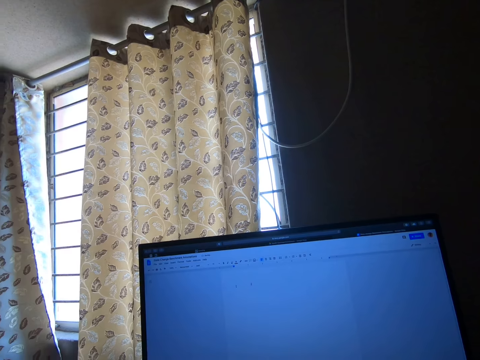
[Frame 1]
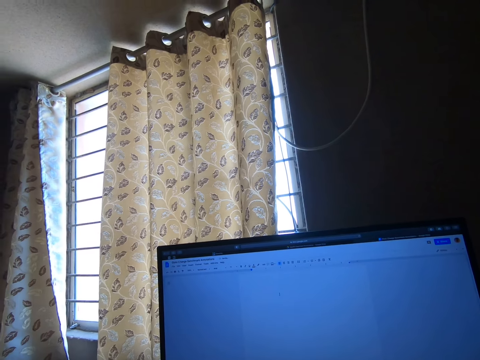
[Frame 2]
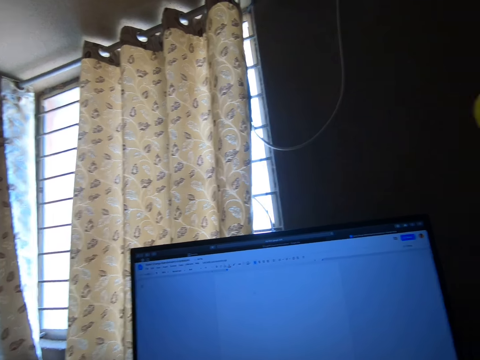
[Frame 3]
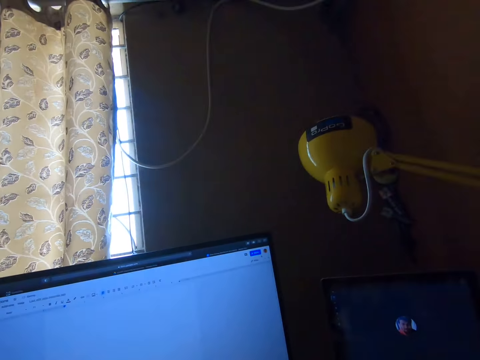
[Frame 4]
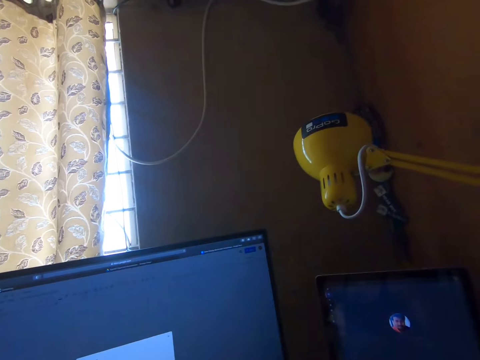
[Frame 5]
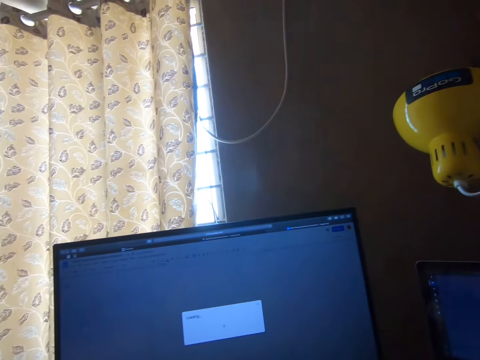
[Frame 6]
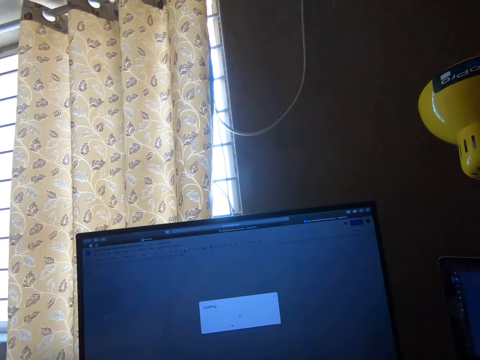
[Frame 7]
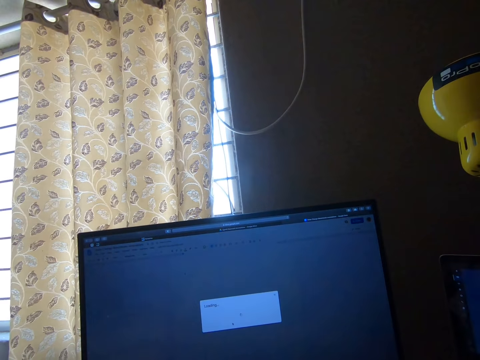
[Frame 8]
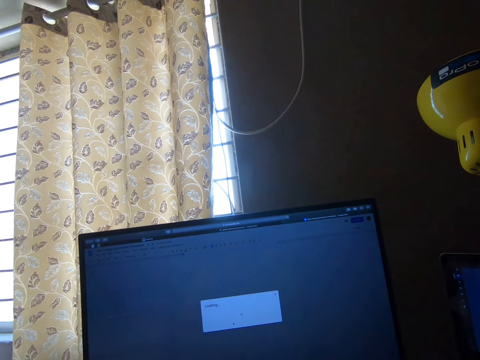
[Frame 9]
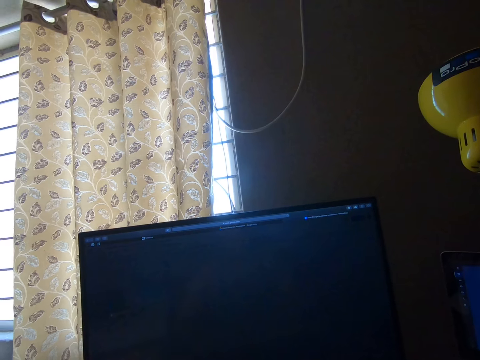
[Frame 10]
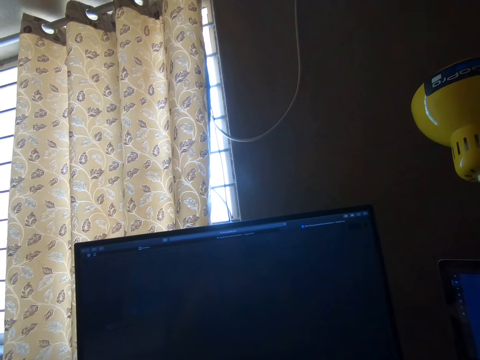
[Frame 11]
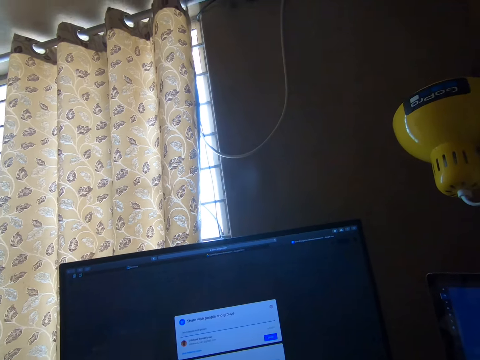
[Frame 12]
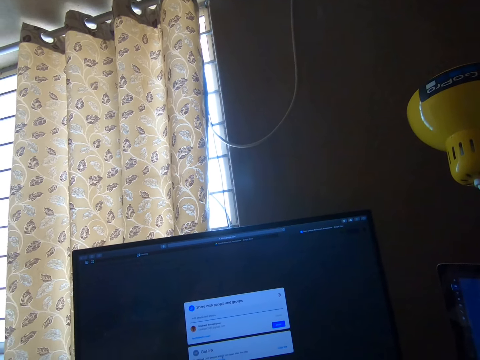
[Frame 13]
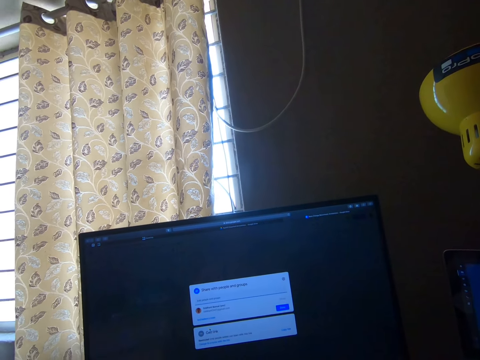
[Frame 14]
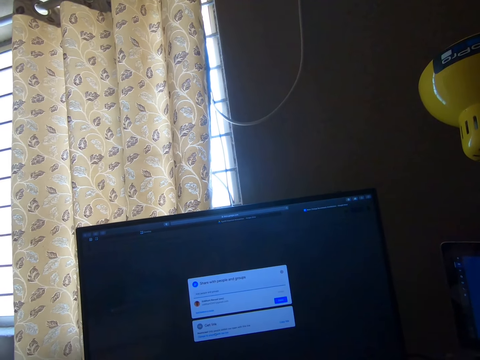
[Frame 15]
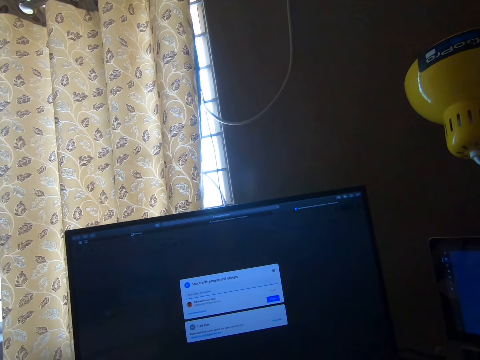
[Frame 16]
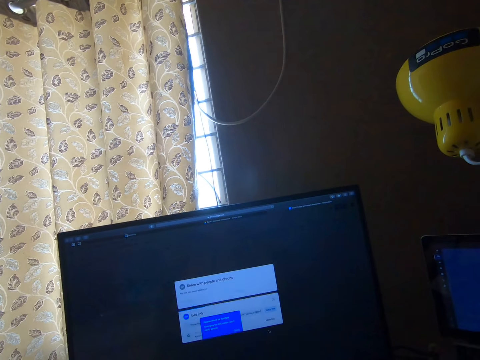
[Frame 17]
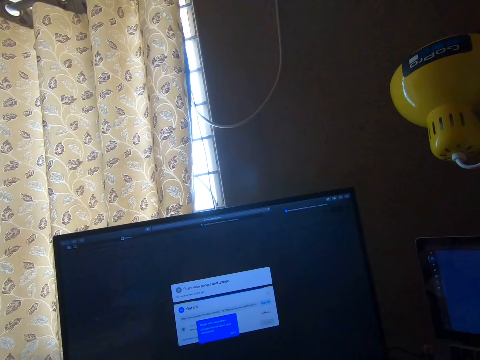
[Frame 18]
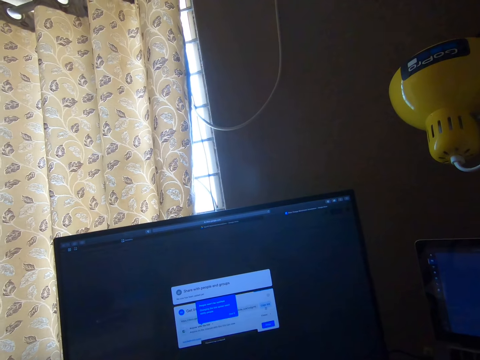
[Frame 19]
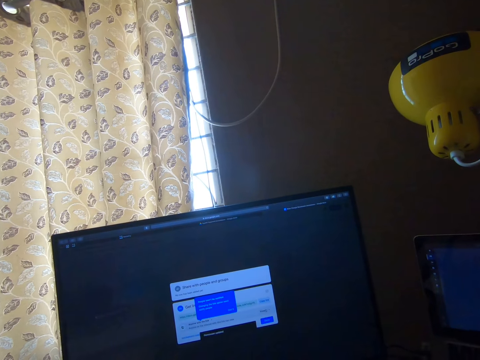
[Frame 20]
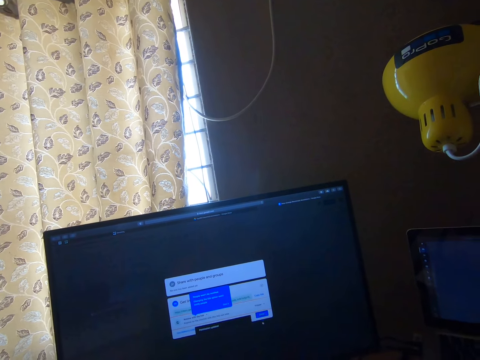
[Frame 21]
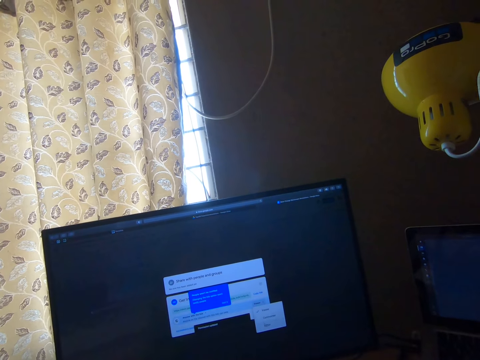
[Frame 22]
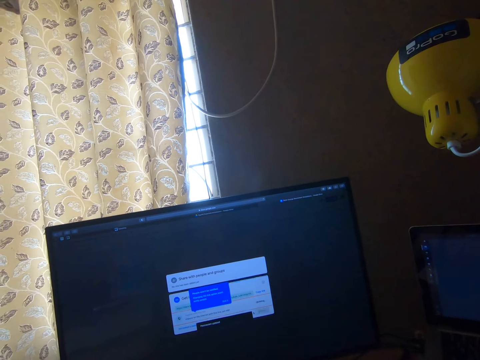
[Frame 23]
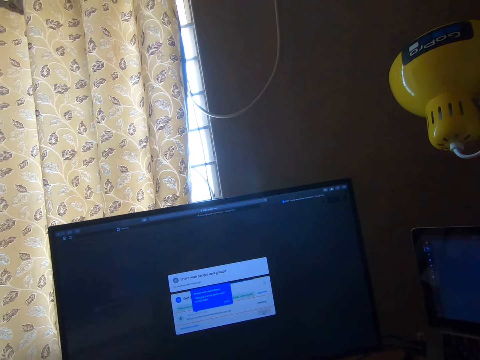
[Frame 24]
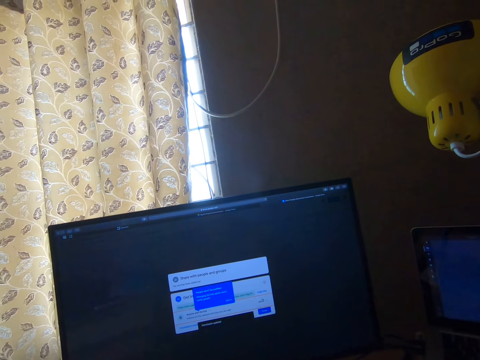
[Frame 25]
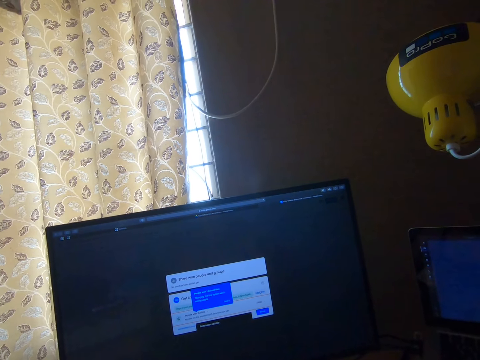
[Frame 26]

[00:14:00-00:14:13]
The camera wearer looks around the room. They look at a monitor.

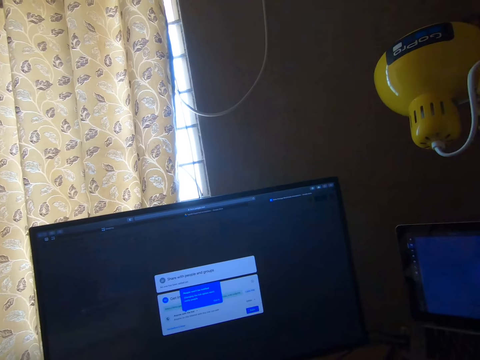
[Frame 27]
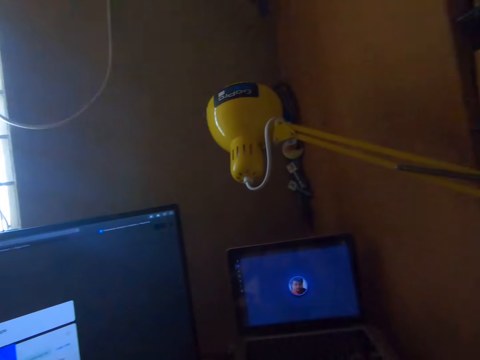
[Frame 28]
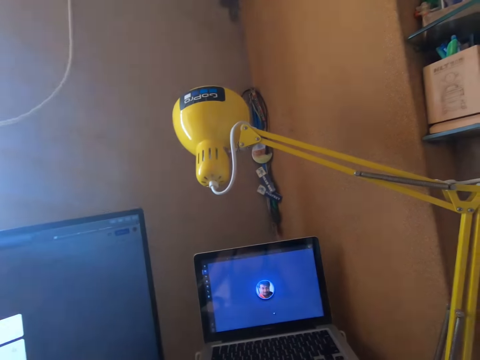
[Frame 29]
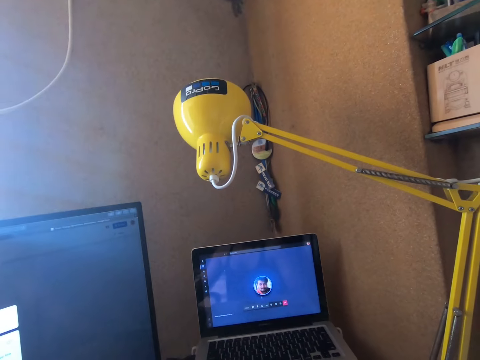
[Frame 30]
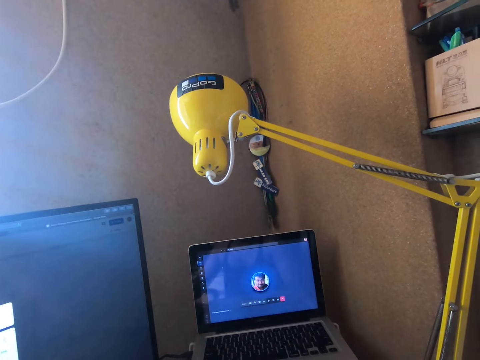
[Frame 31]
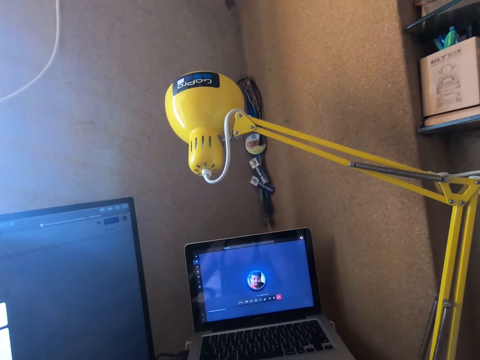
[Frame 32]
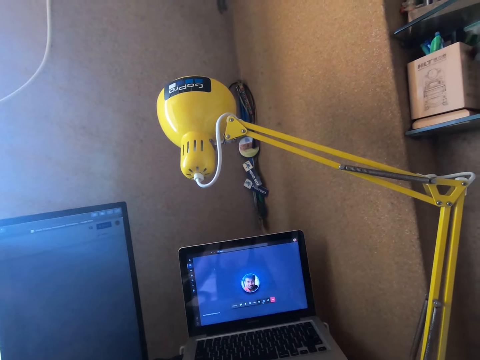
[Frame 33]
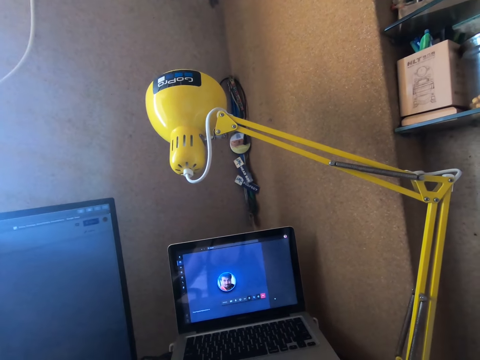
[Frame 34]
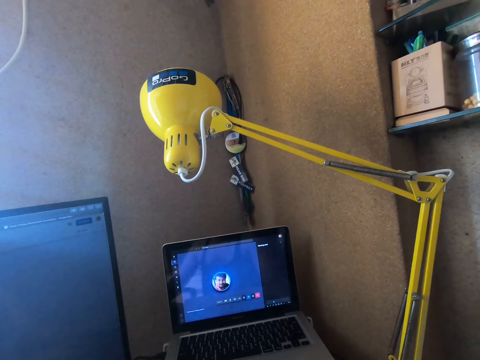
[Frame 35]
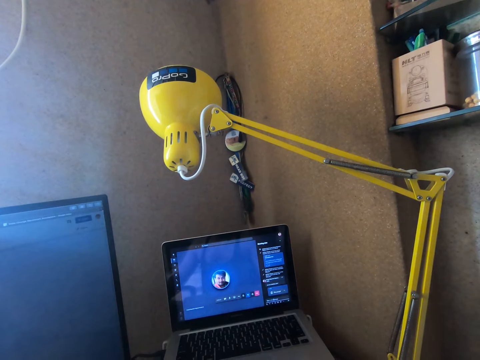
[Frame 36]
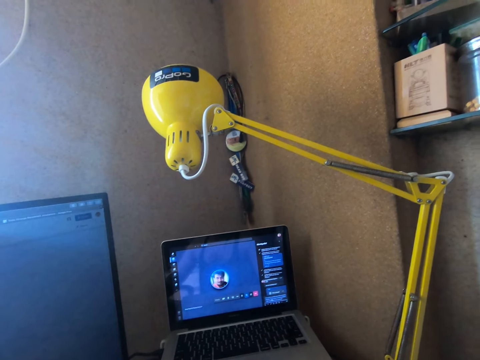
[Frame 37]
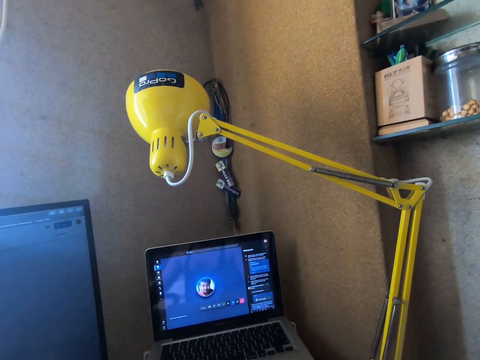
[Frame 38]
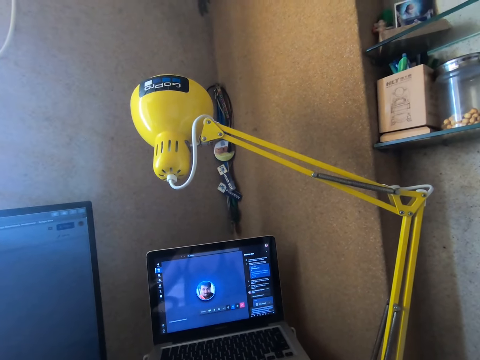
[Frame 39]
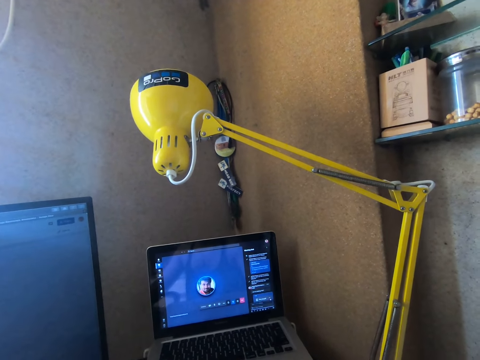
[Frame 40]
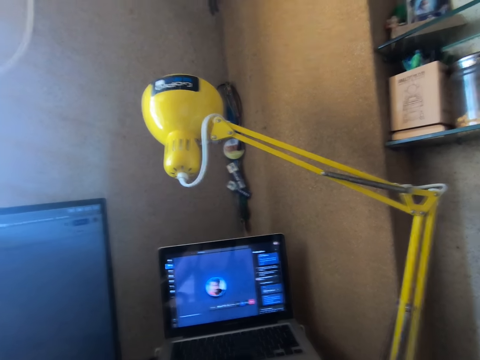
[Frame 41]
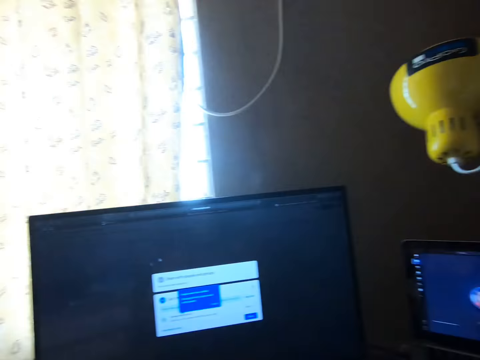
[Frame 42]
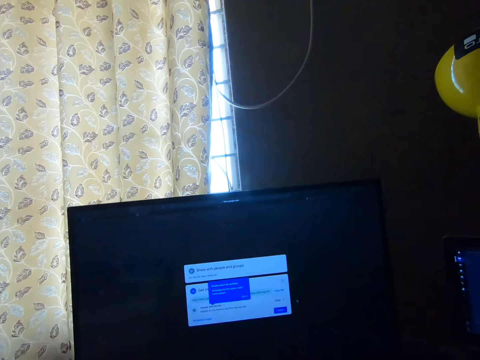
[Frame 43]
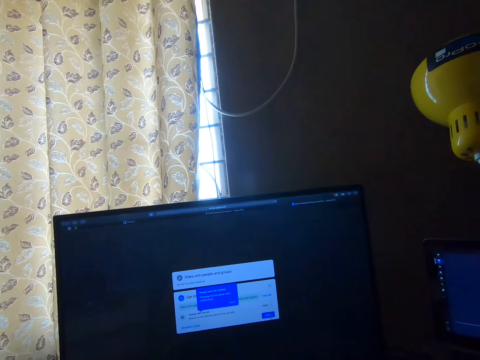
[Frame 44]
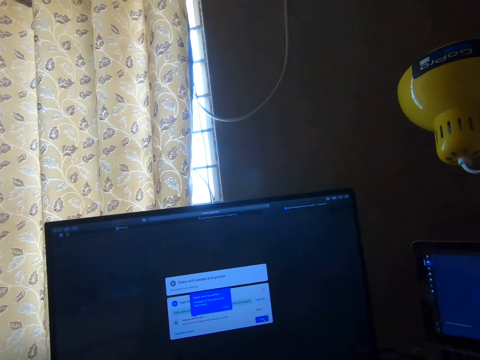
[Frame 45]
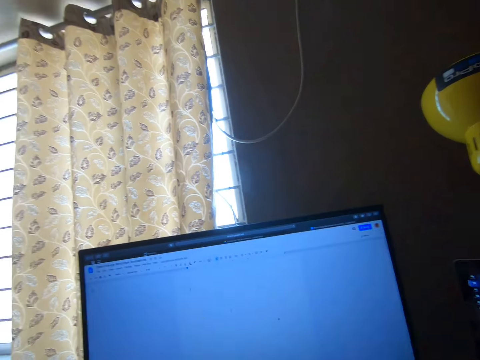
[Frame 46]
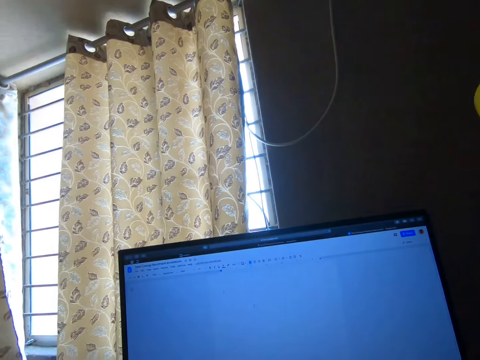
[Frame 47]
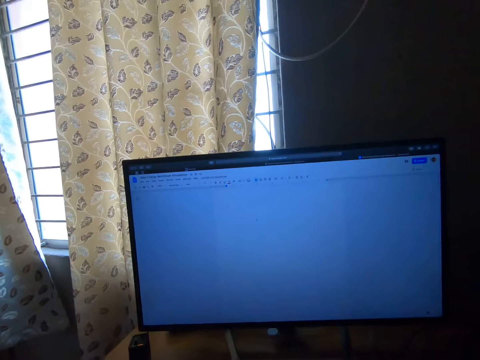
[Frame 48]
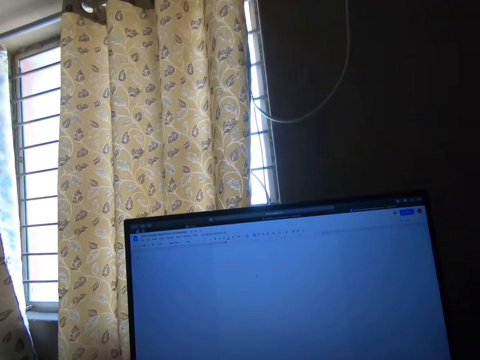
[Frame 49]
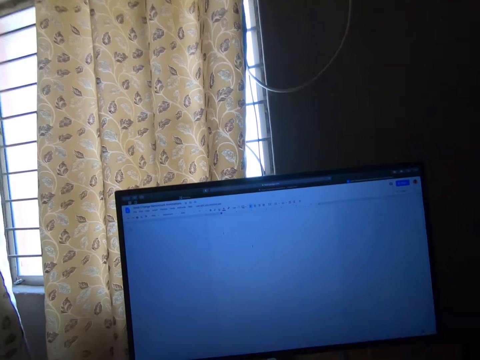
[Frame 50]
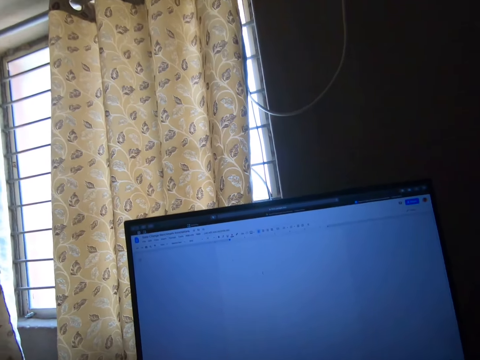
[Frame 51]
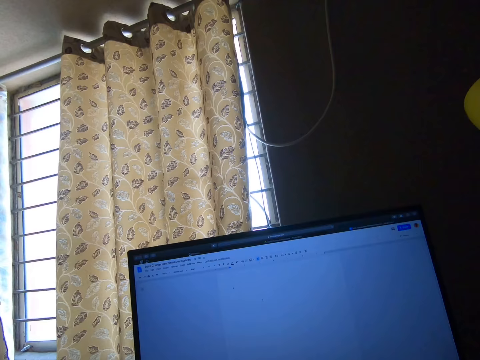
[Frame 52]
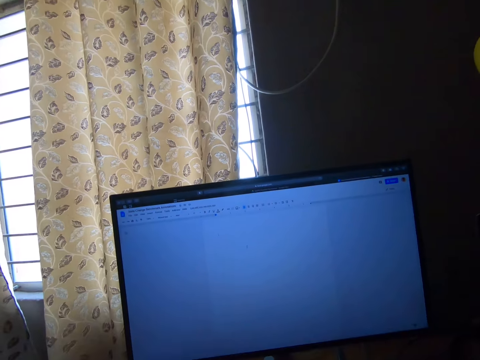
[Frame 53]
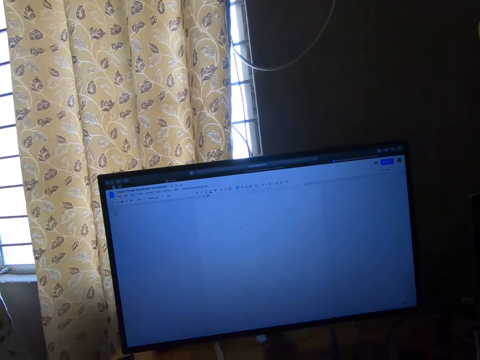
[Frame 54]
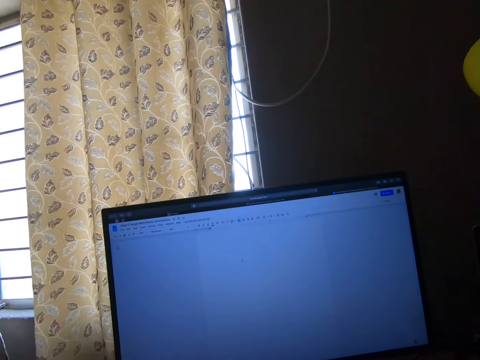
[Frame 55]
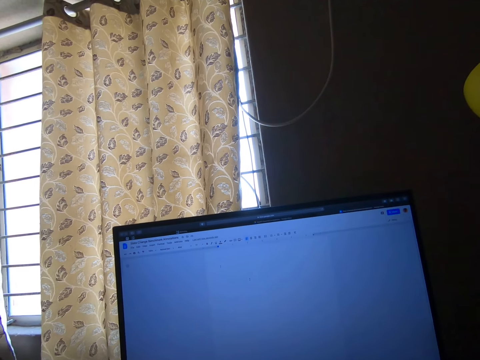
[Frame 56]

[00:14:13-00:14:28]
The camera wearer operates a laptop on the table. They look at the laptop. They look at a monitor. They operate the computer on the table.
